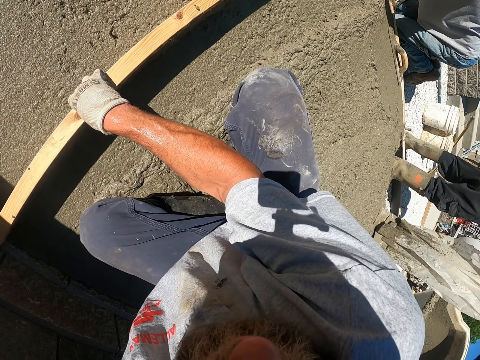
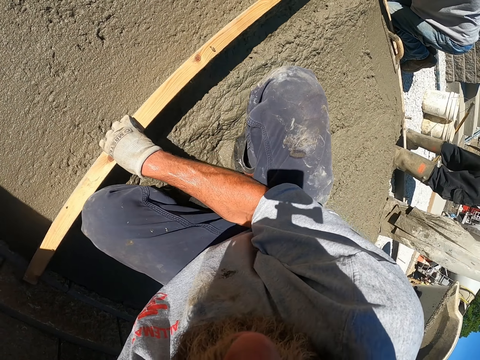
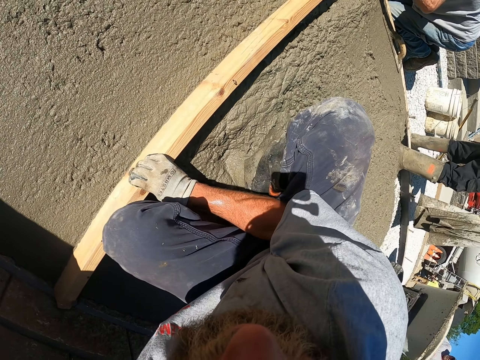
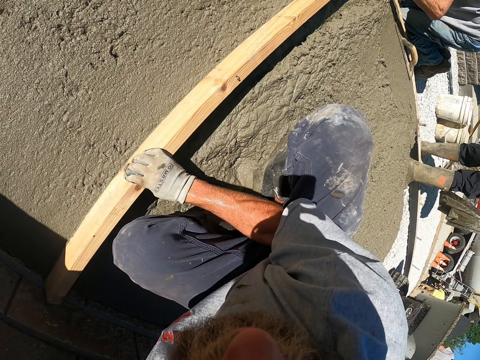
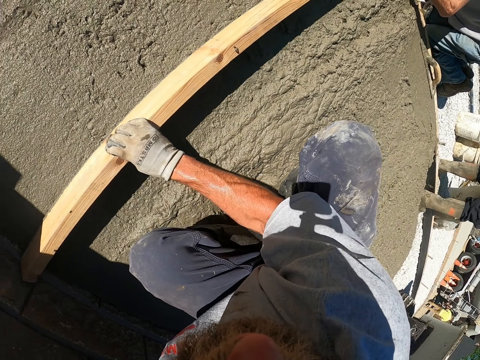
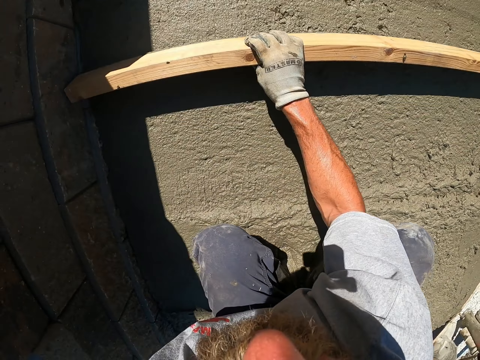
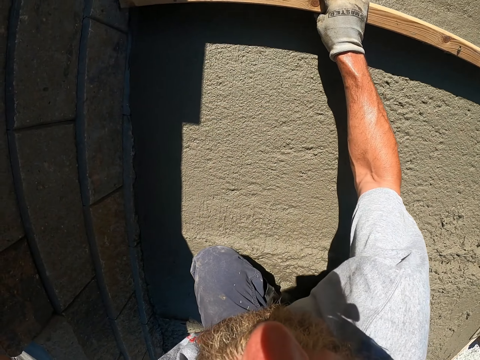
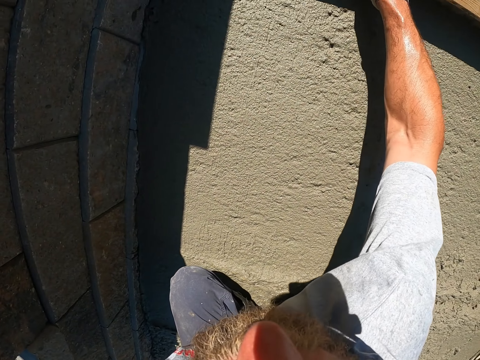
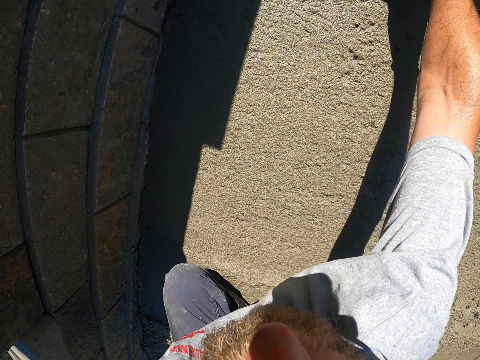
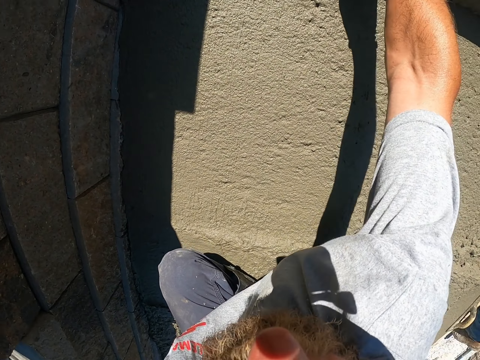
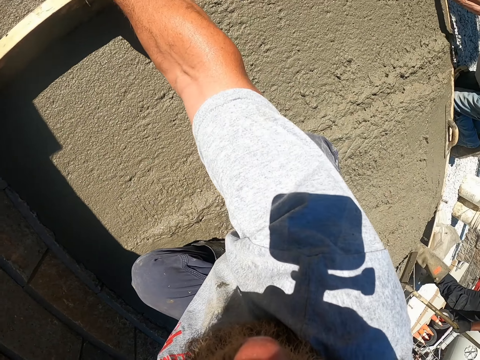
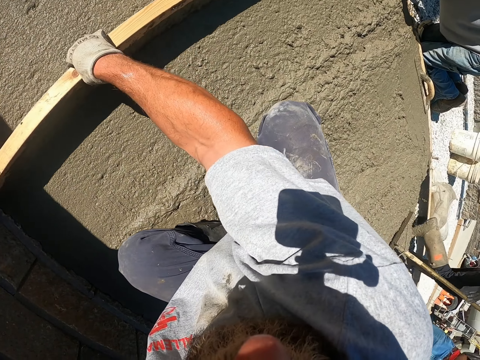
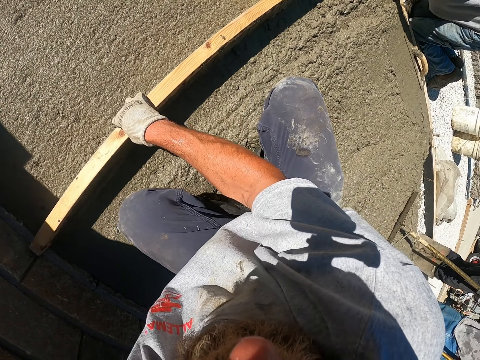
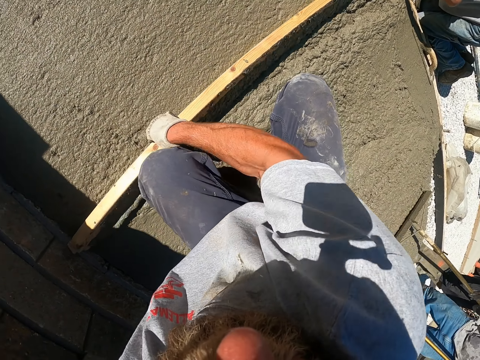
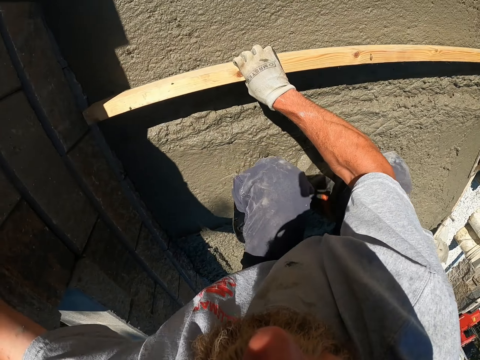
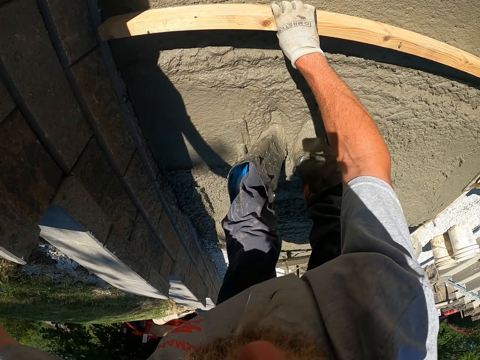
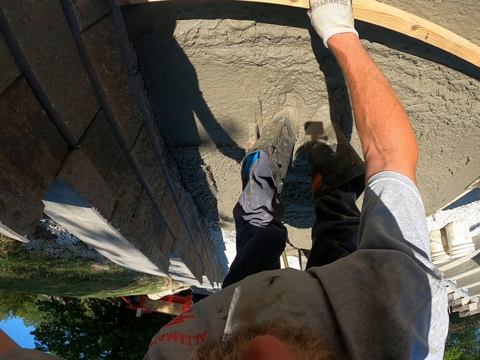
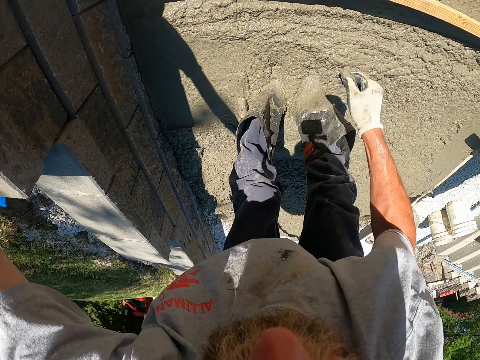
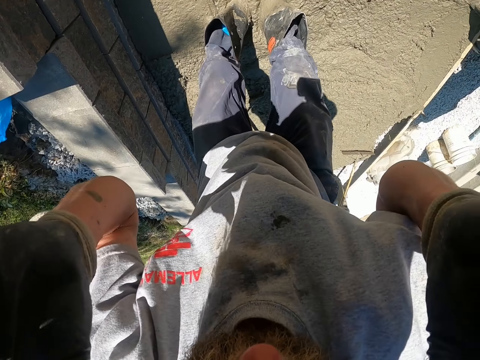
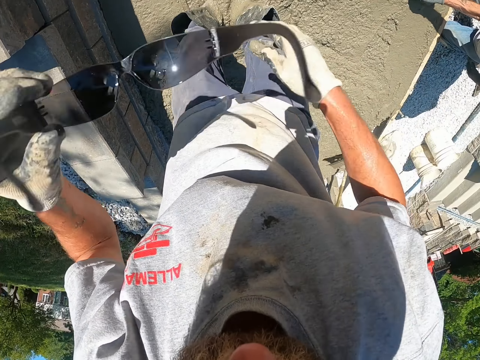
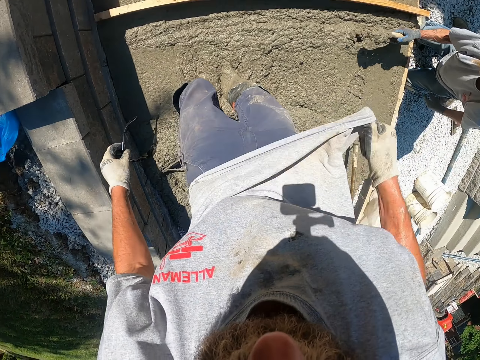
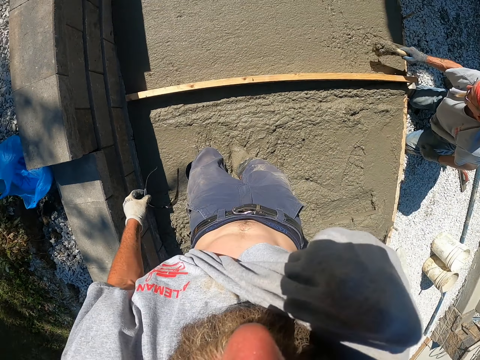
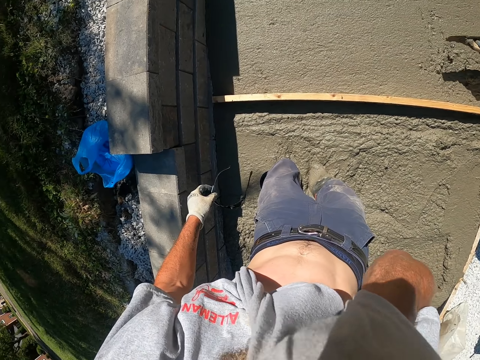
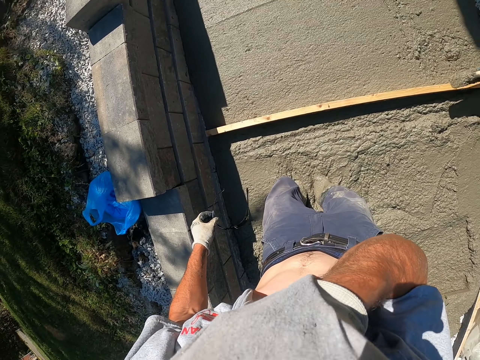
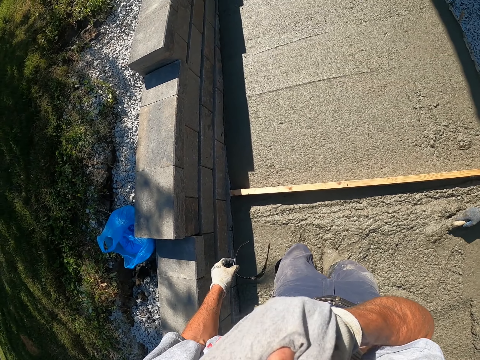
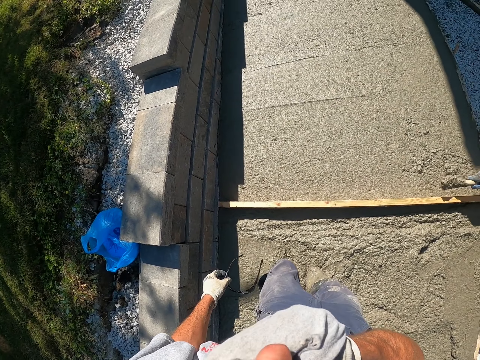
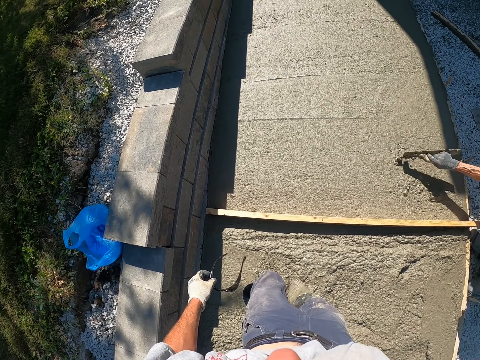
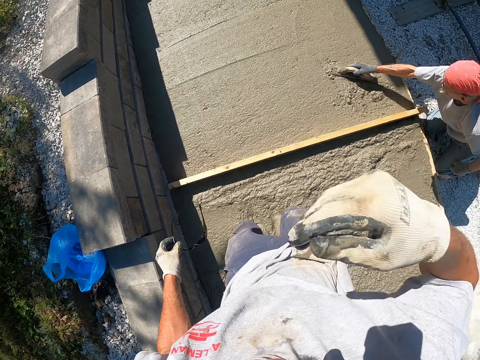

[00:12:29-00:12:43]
The camera wearer removes his glasses. He wipes his face.

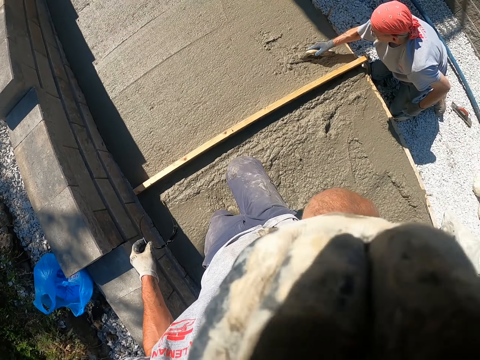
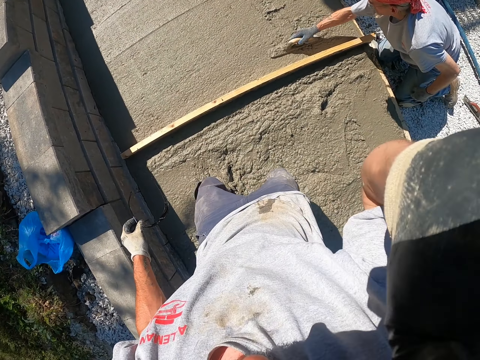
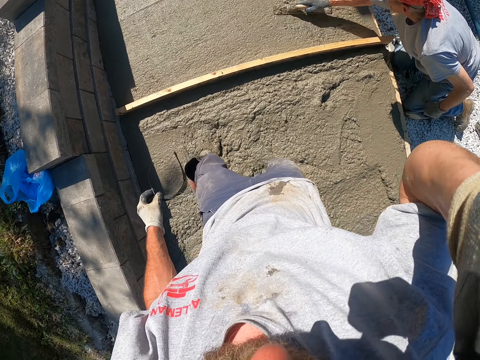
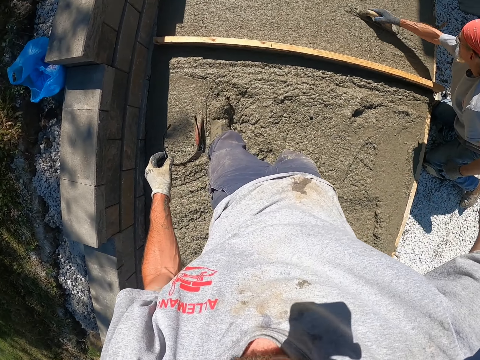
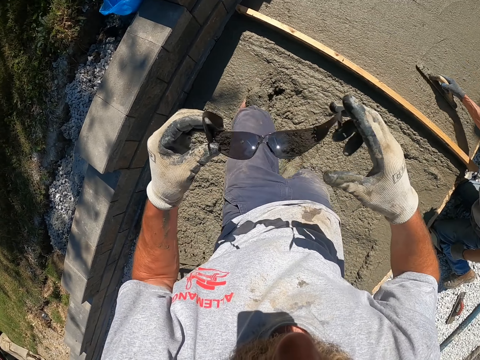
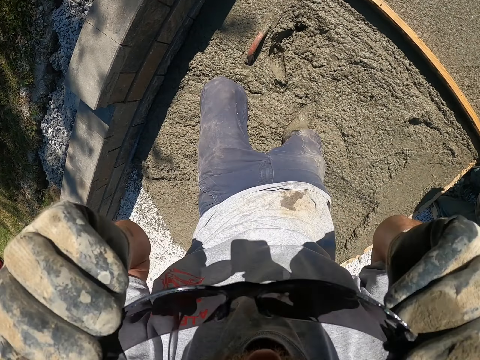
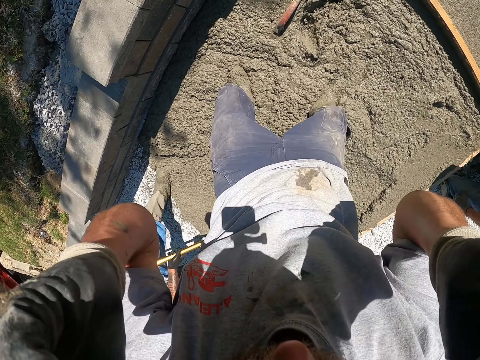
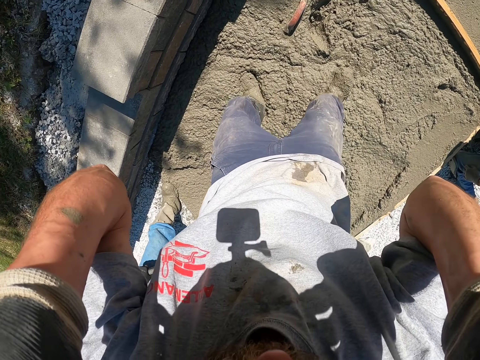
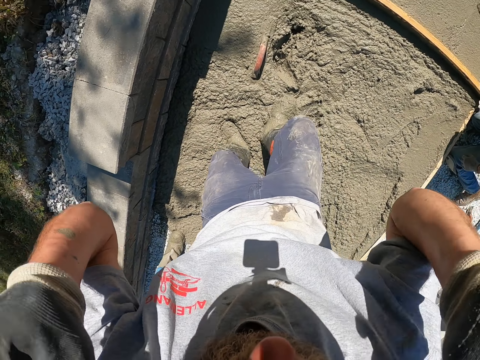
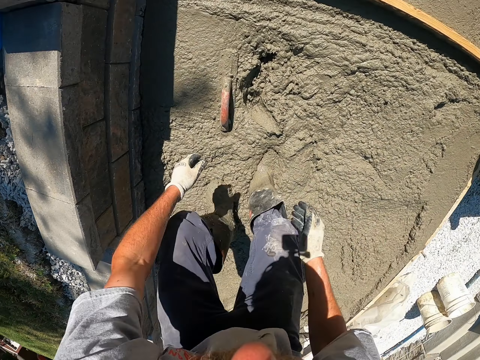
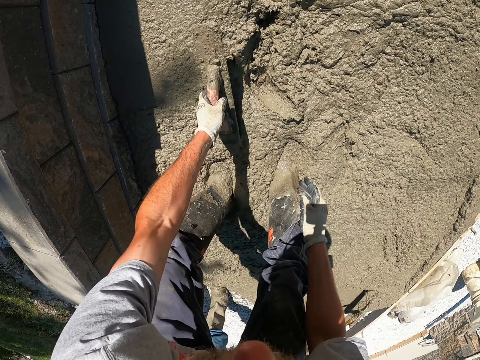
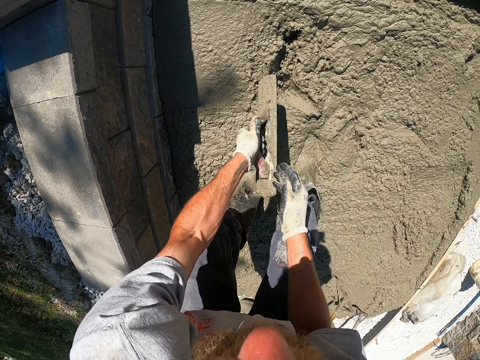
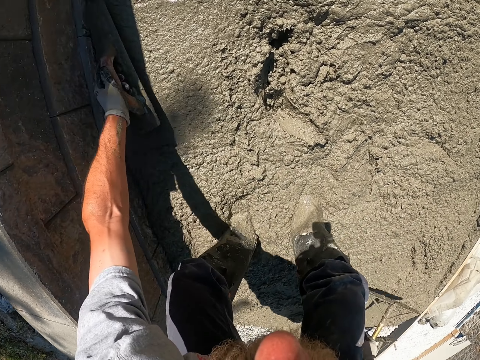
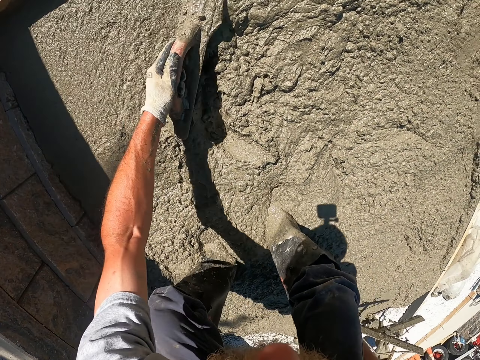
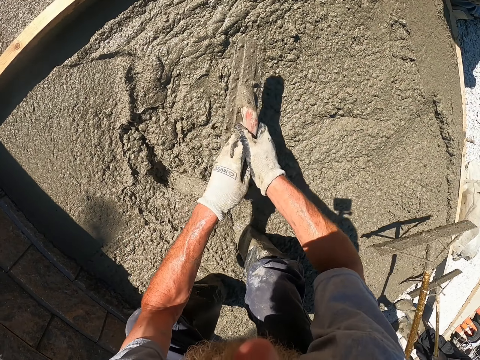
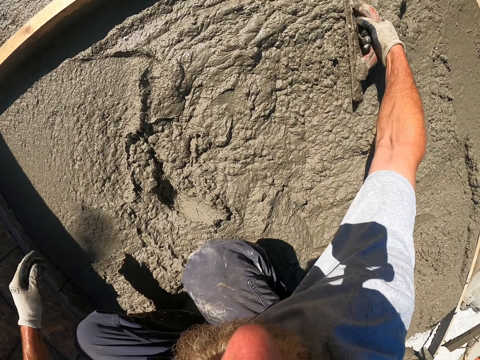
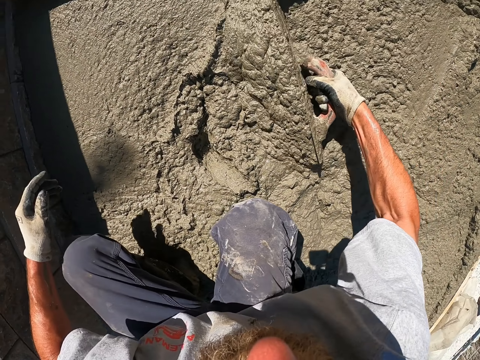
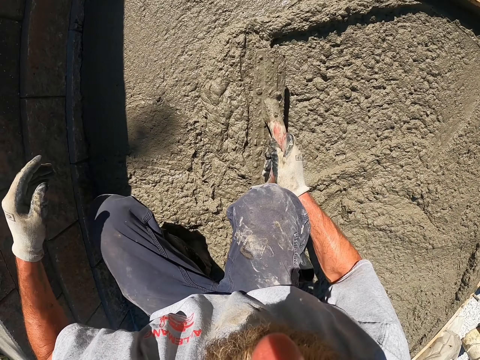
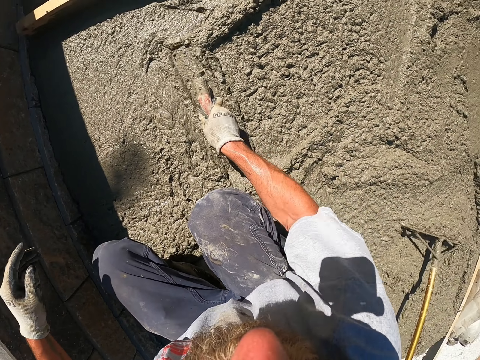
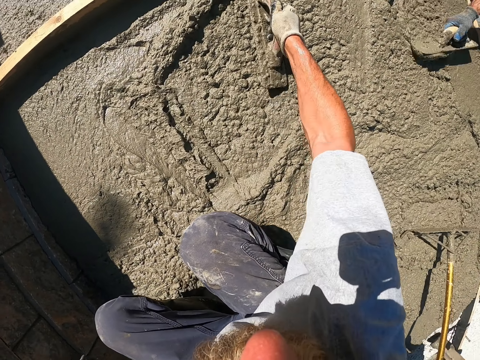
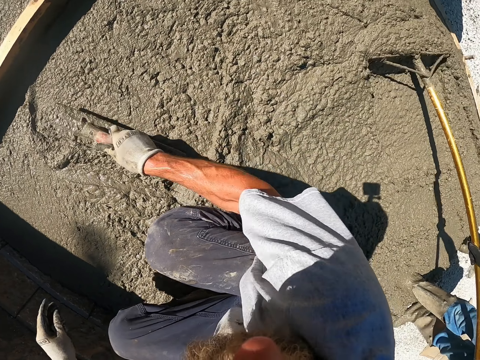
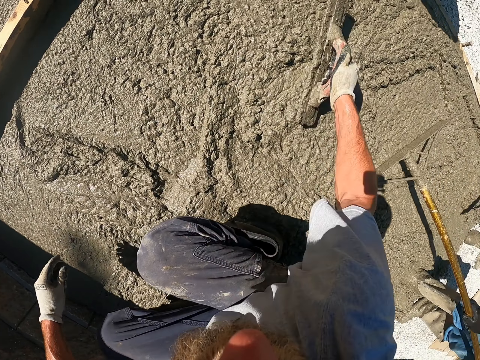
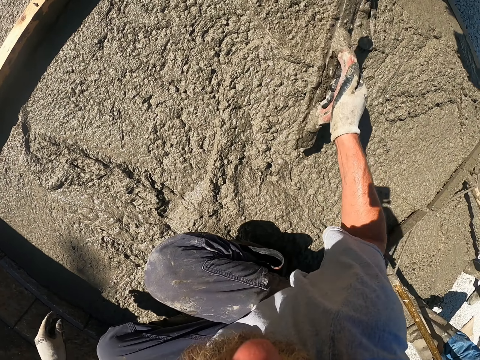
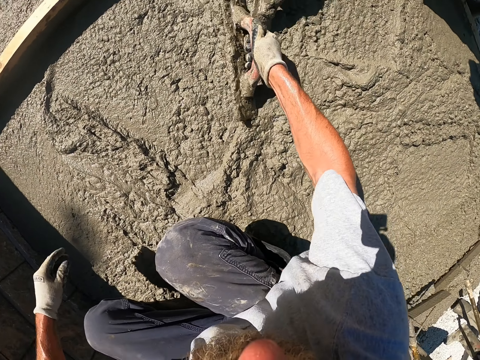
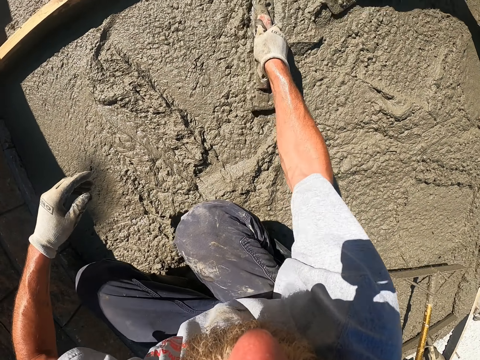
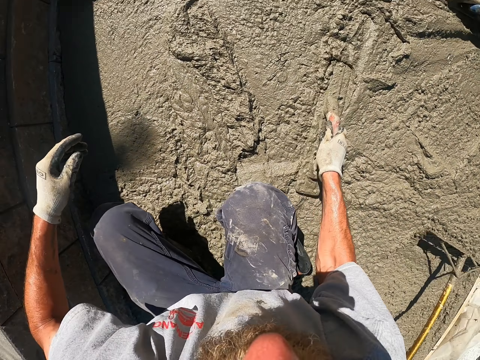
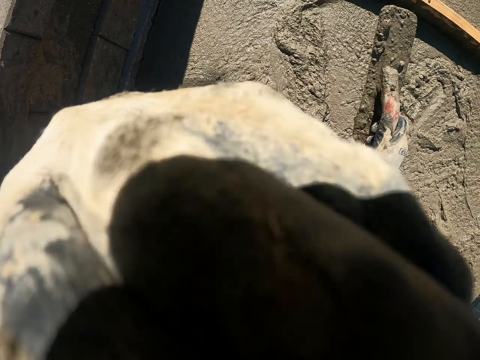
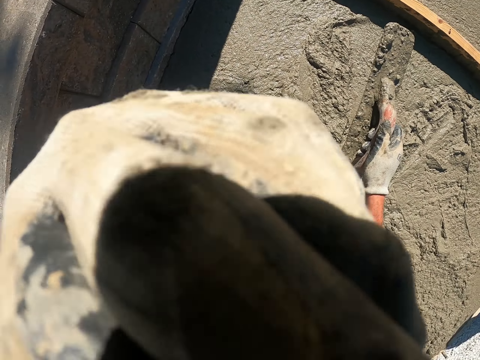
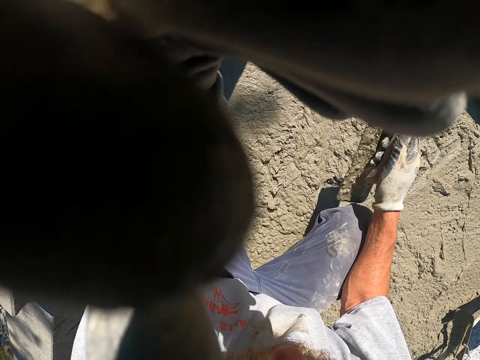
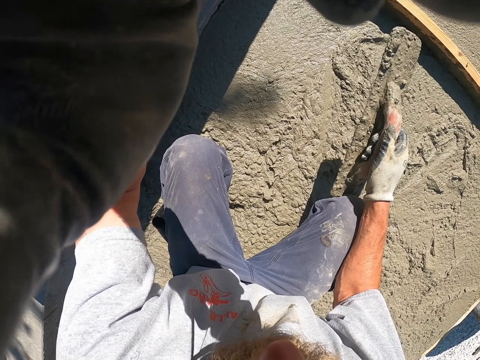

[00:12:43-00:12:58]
The camera wearer wears his glasses. He spreads the cement using the screed.
